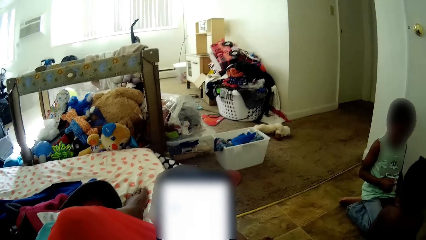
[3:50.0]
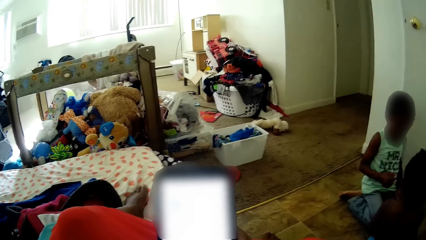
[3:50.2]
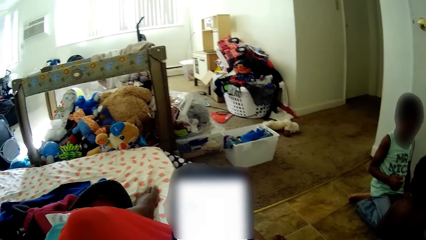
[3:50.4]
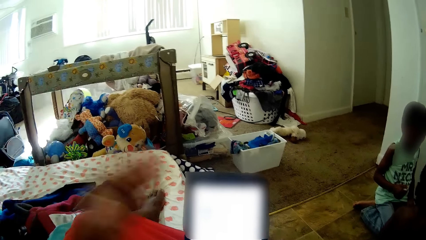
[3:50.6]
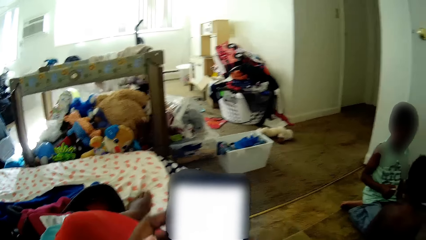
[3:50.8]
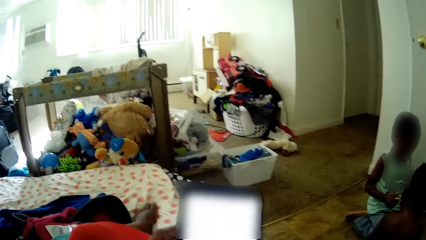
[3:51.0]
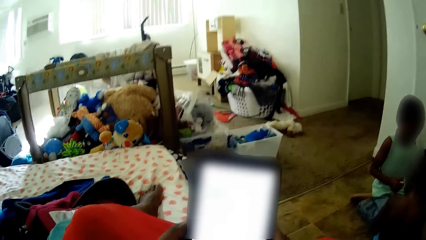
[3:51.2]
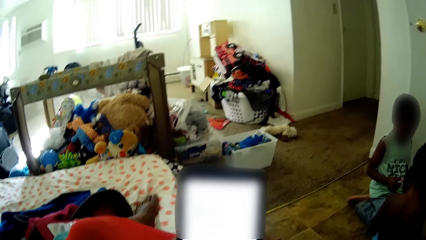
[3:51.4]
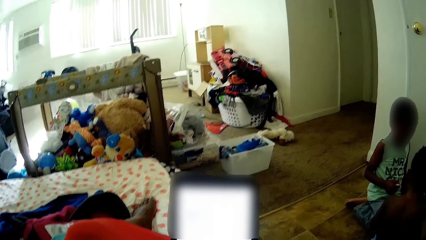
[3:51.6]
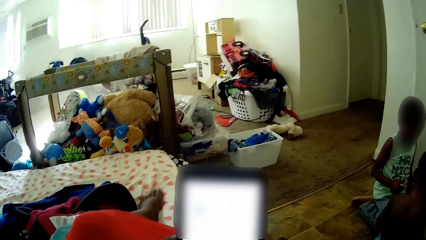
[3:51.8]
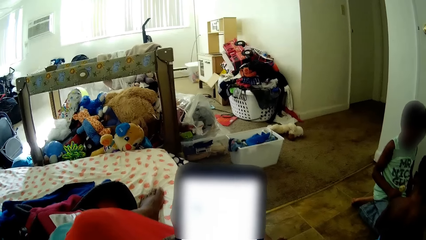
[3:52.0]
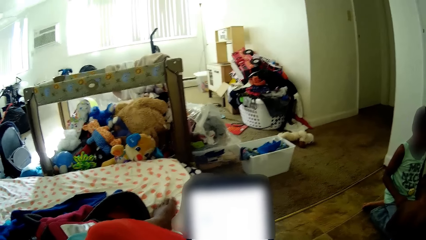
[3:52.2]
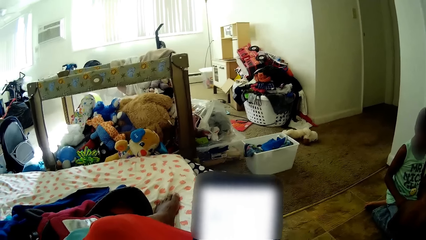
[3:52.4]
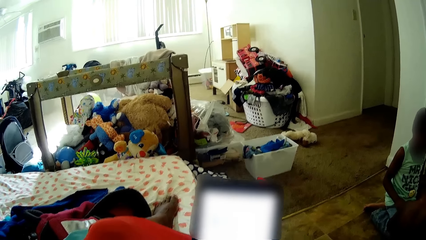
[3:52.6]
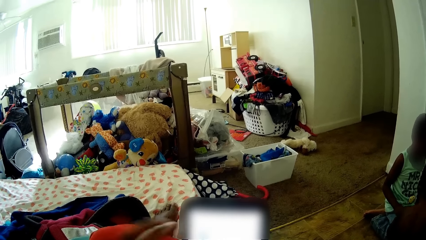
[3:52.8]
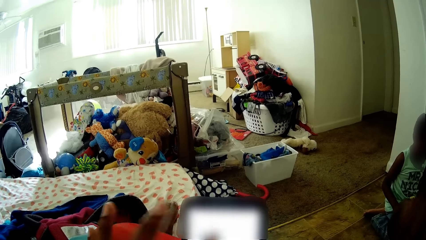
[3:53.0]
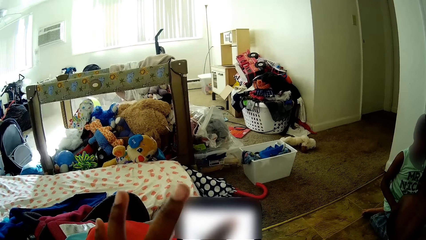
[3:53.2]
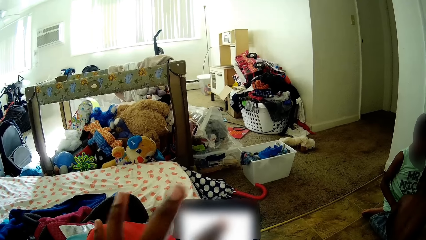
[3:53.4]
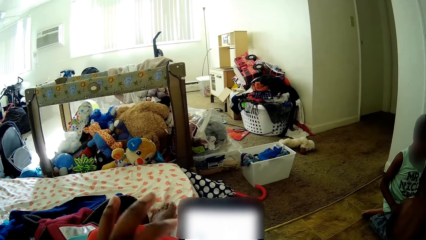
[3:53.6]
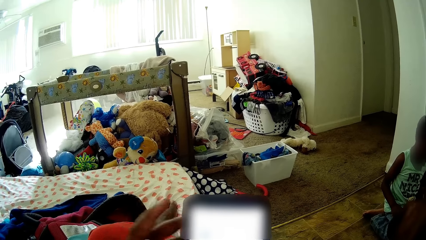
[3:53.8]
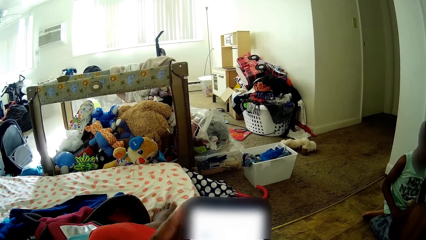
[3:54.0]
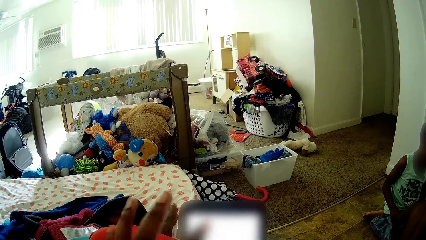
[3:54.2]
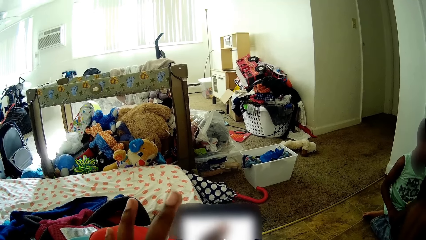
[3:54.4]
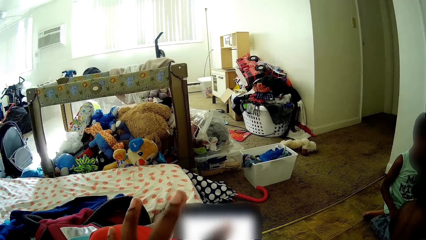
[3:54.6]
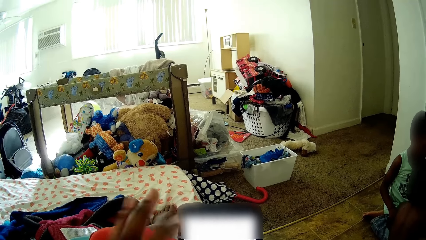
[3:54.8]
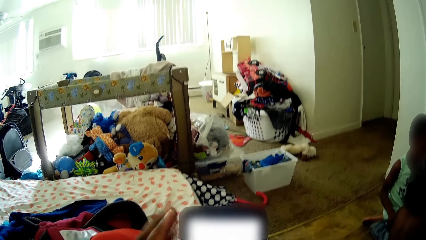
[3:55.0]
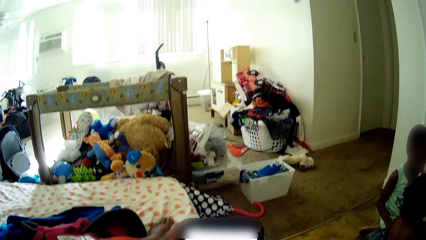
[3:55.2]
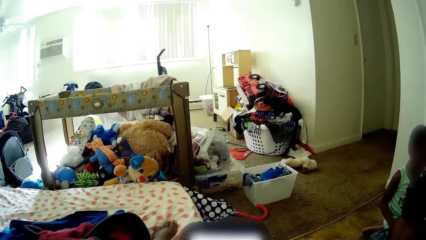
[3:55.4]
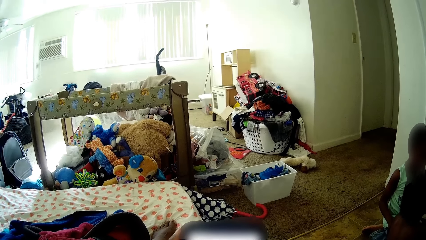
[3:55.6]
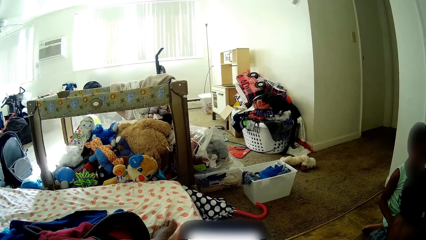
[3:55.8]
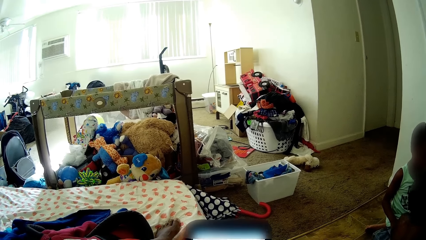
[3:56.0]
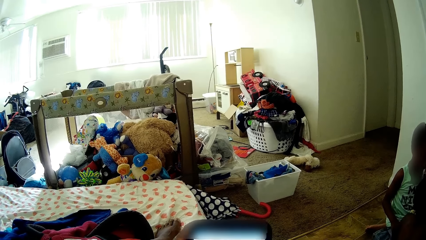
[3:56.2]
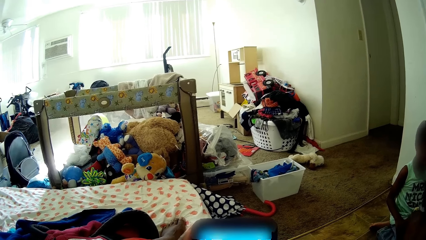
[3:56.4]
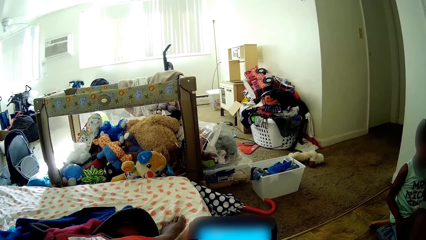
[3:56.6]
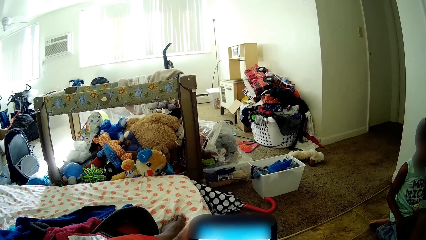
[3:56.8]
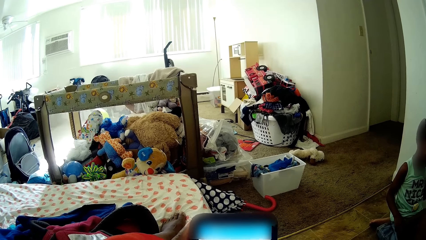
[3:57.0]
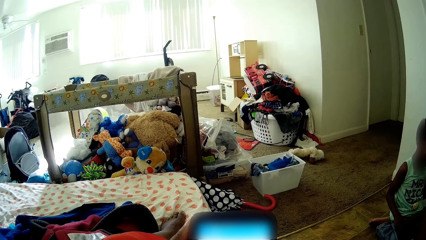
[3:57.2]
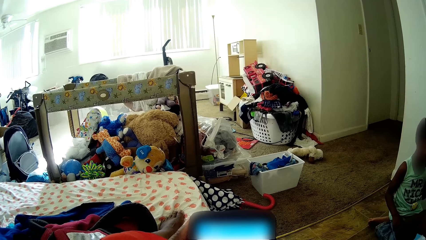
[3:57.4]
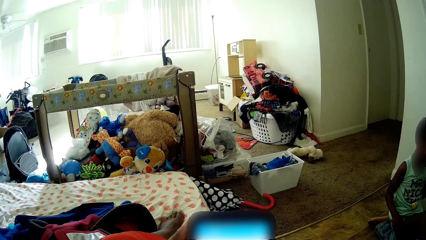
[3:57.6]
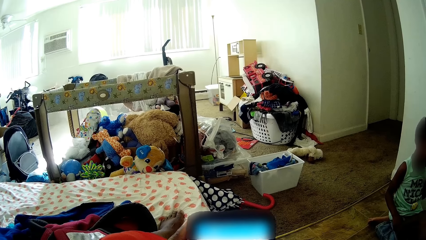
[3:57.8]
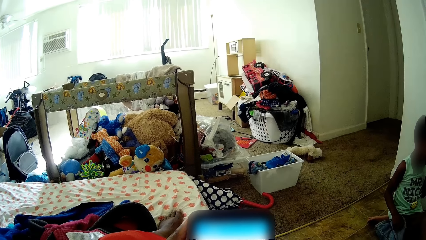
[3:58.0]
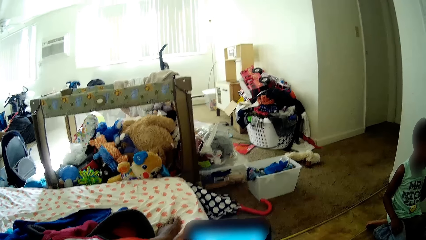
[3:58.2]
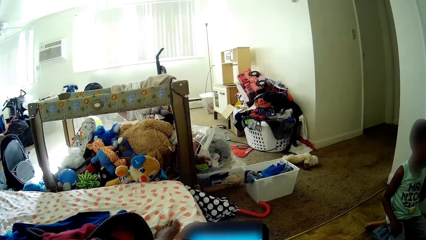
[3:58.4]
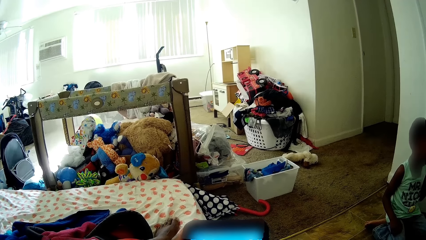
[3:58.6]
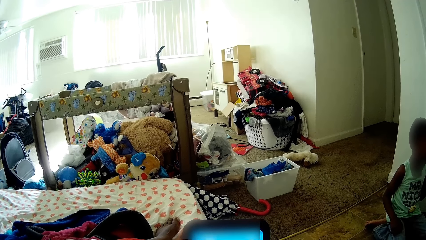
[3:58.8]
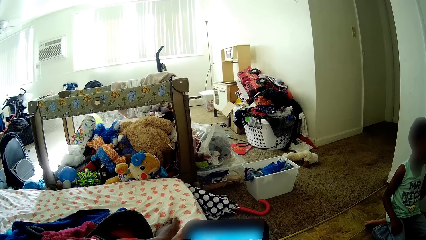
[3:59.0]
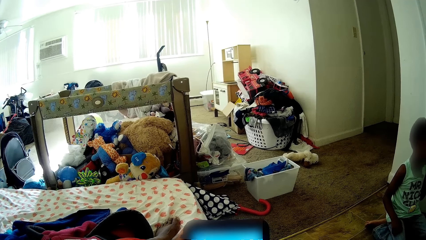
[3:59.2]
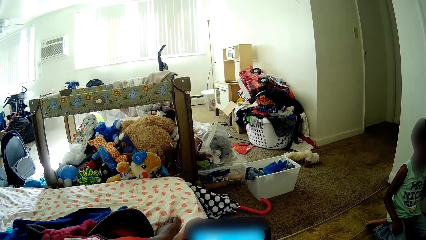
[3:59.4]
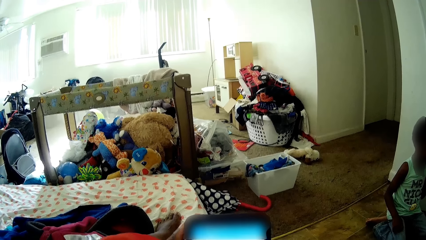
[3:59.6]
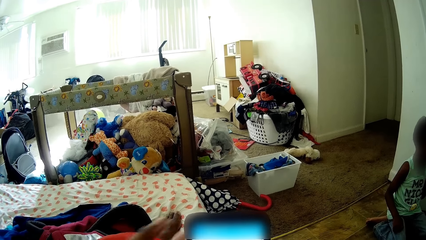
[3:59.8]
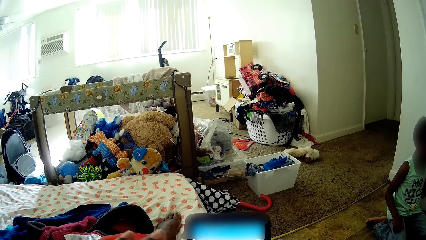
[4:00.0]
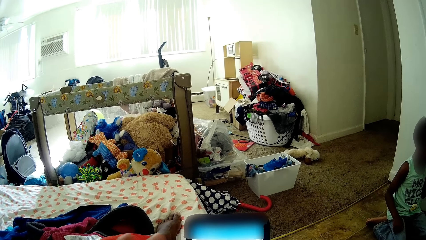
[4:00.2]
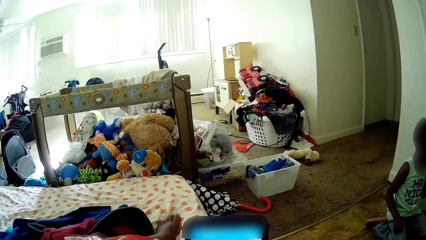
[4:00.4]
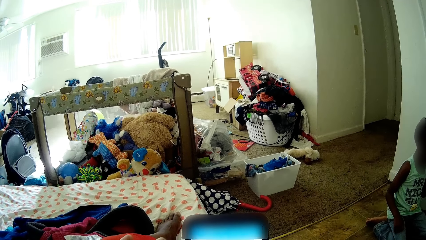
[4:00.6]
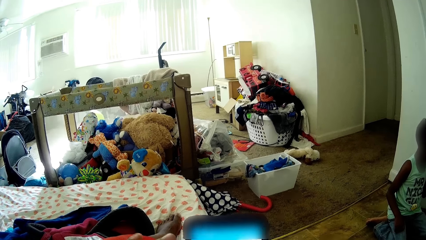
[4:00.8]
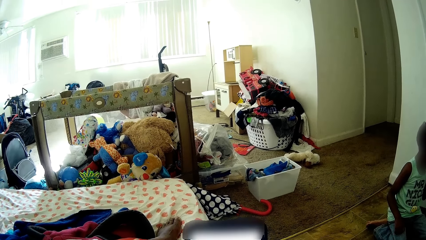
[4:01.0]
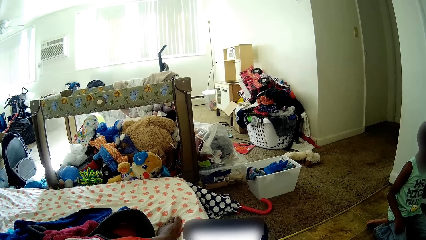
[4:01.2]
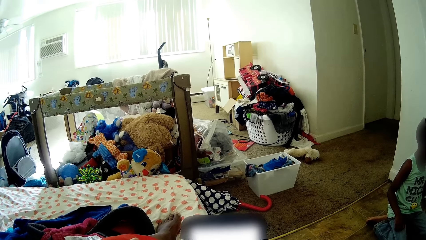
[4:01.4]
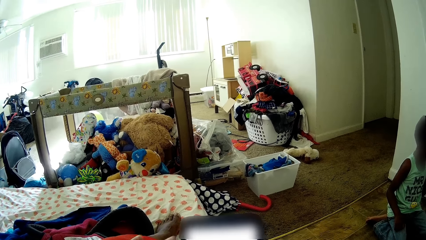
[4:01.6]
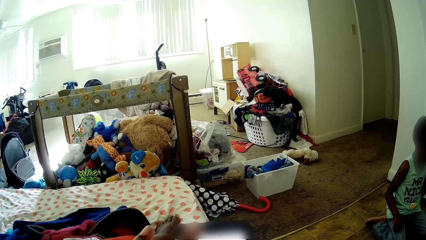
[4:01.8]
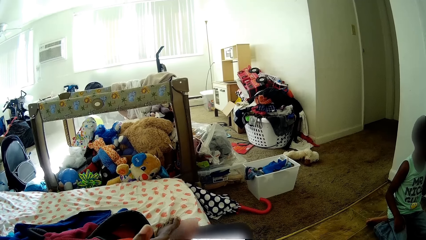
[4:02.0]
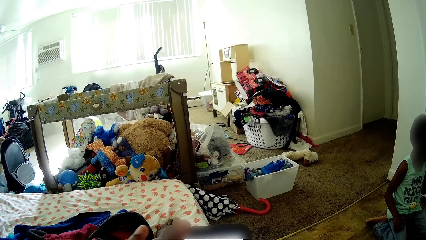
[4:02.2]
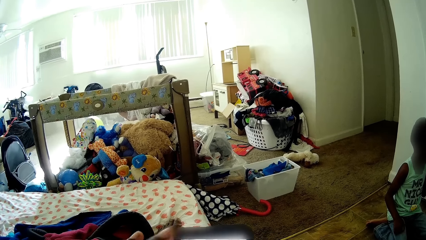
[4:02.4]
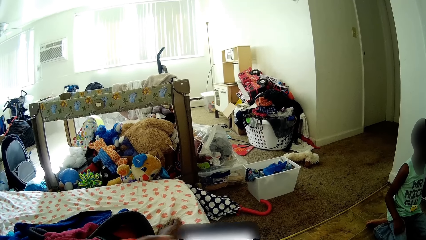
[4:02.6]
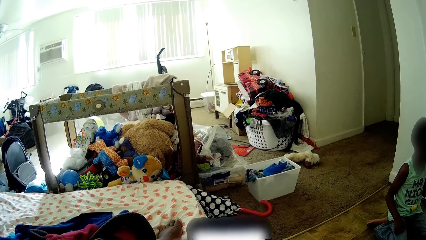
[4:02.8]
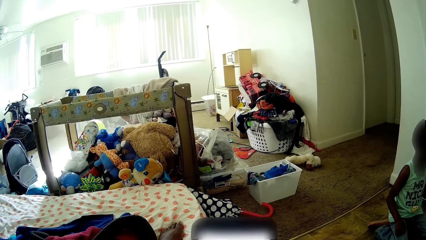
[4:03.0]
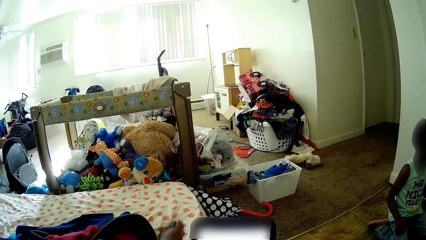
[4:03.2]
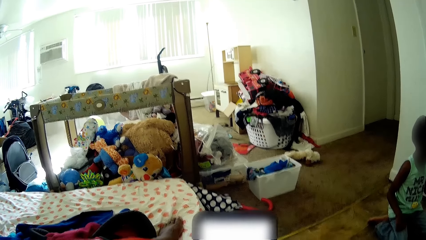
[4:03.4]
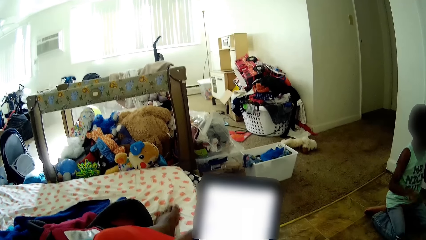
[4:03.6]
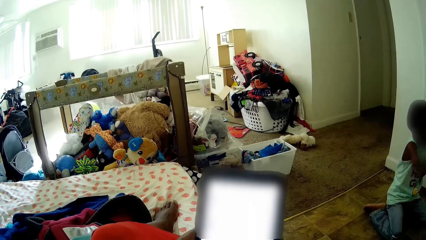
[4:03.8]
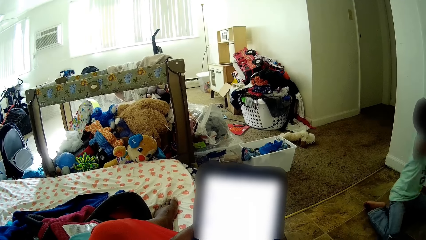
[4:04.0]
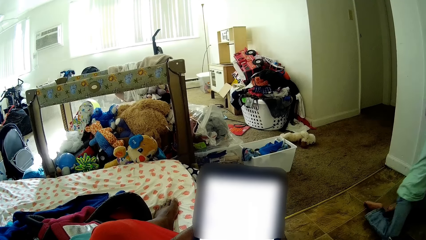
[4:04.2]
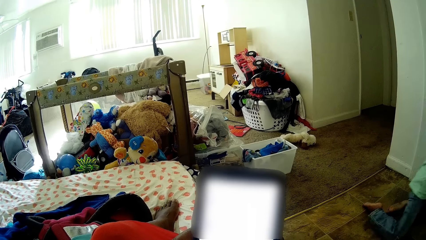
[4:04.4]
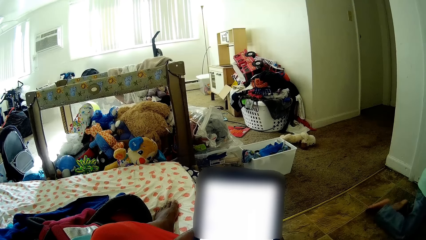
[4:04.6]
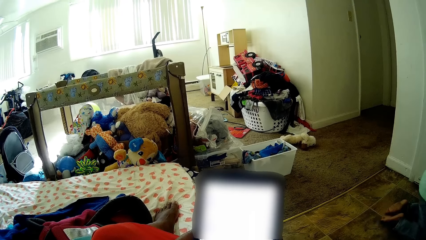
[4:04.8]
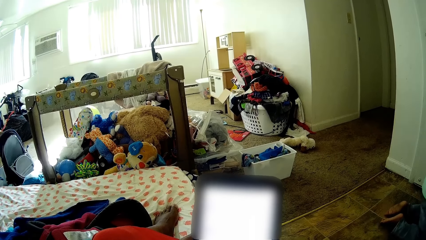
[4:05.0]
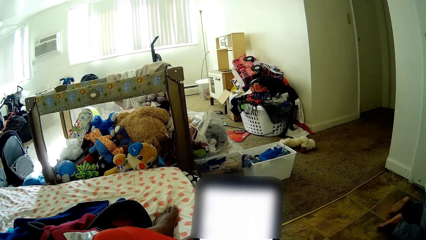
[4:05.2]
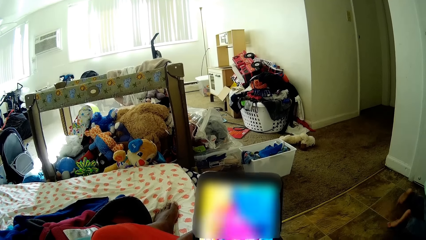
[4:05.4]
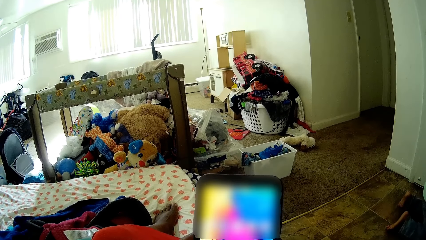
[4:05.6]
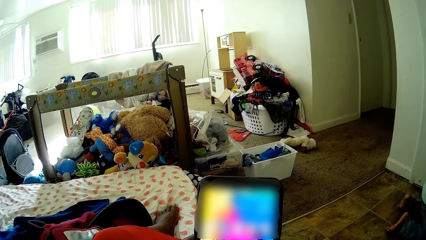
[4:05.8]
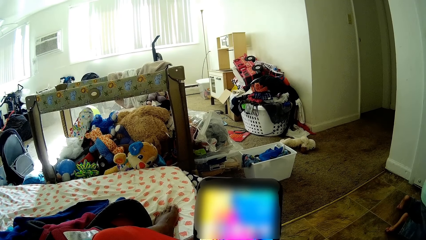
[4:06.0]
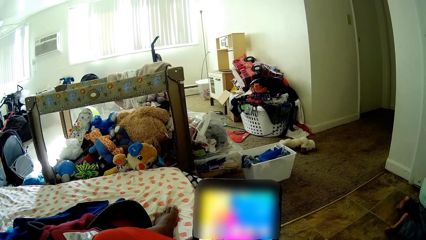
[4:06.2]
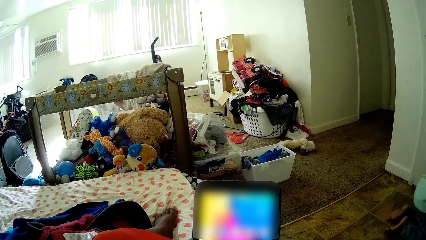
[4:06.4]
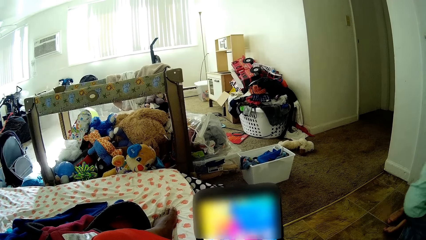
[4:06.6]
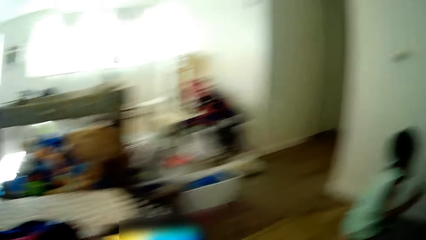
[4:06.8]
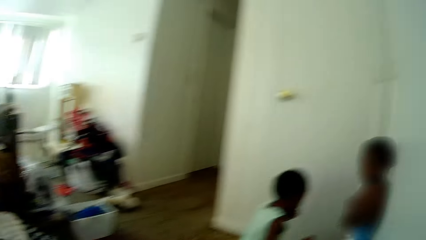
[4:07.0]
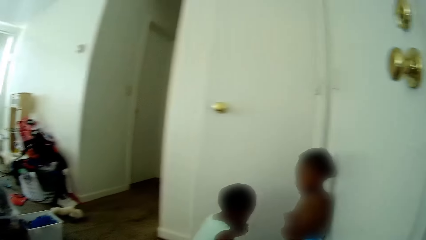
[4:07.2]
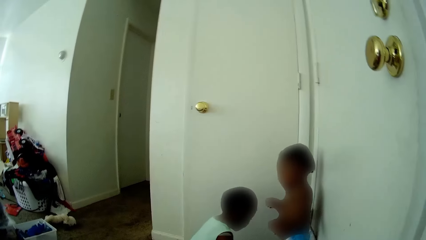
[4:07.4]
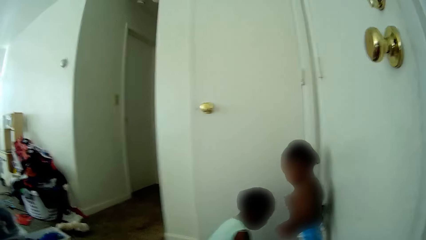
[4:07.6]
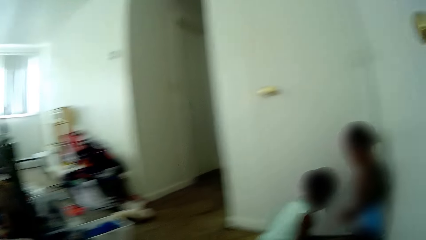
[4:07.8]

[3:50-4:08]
The camera wearer holds the phone with both hands. She presses the phone with her left index finger. A person interacts with another person.
